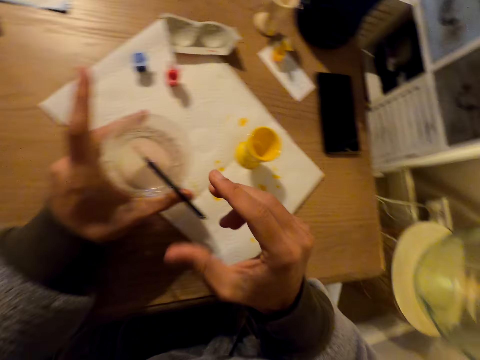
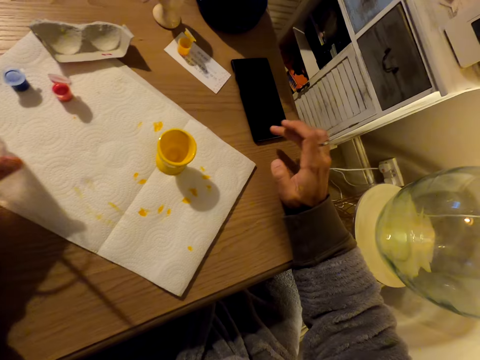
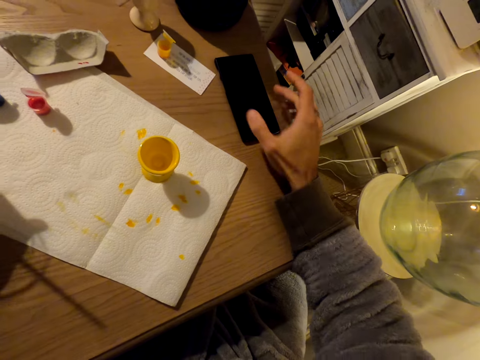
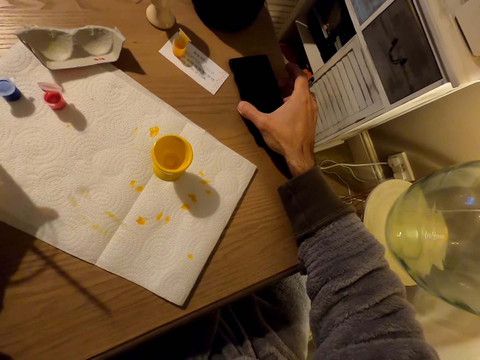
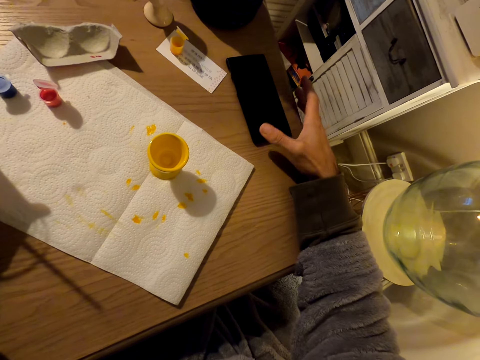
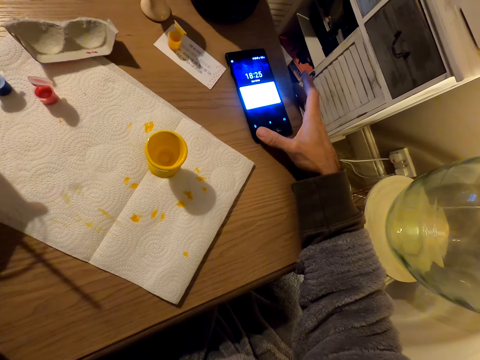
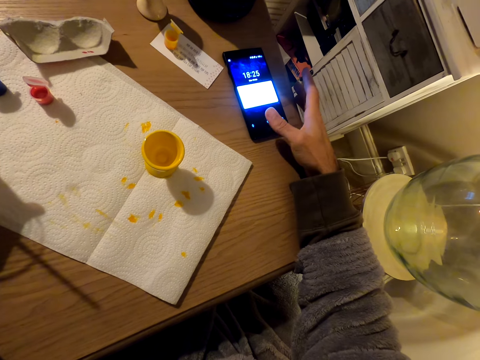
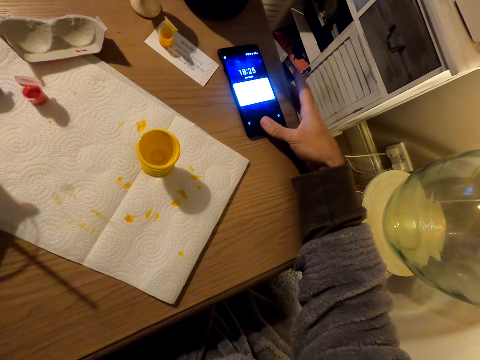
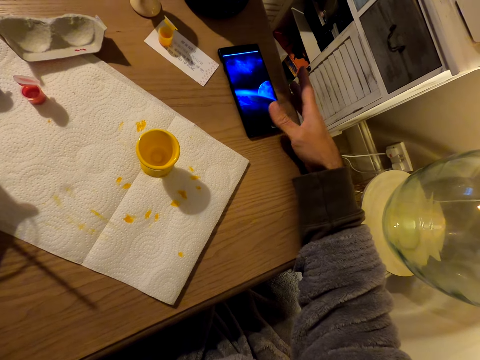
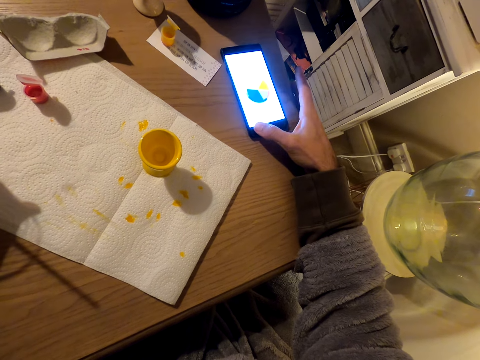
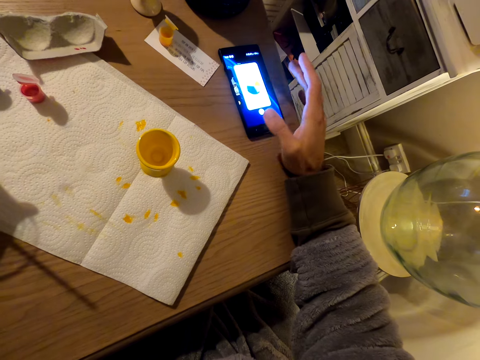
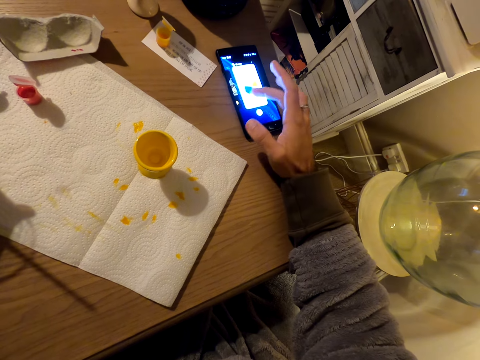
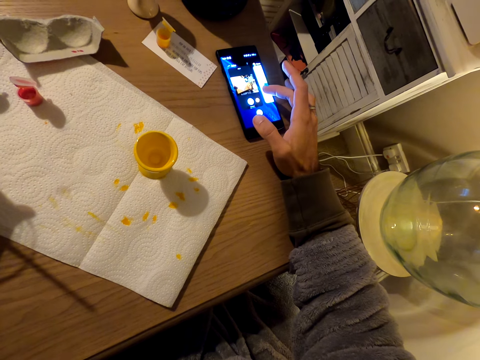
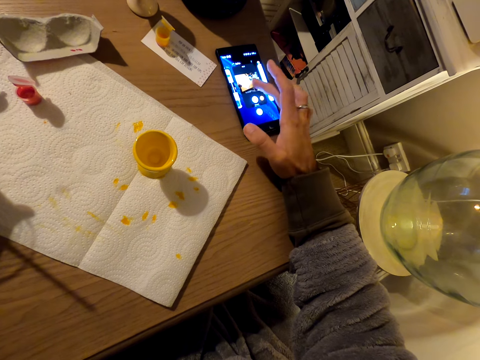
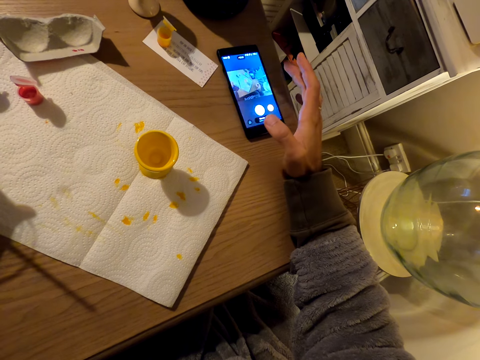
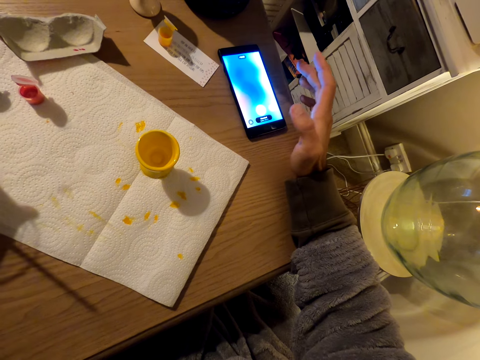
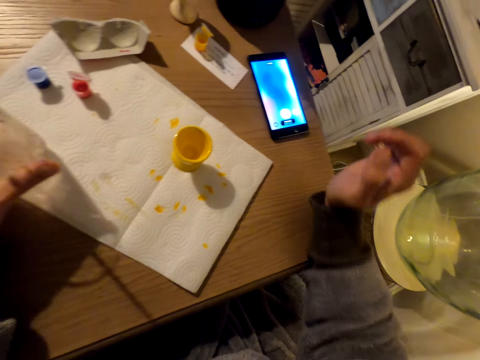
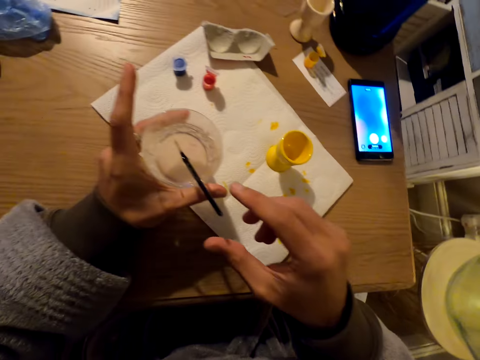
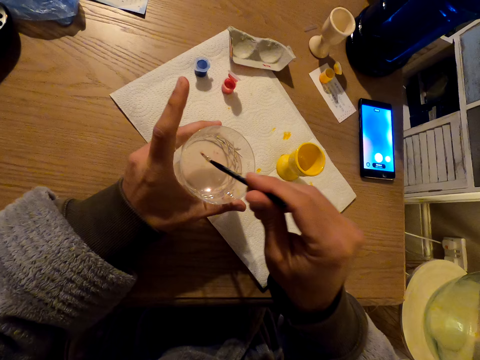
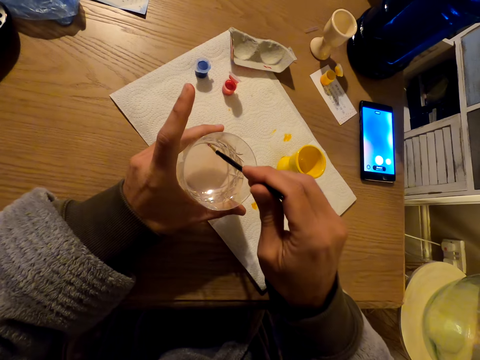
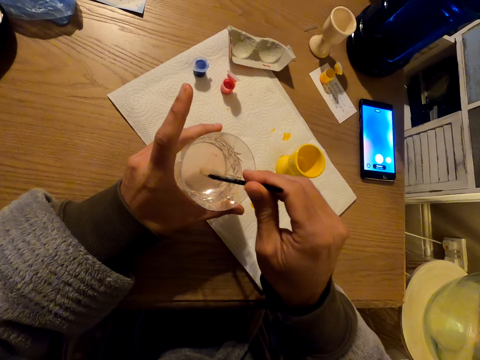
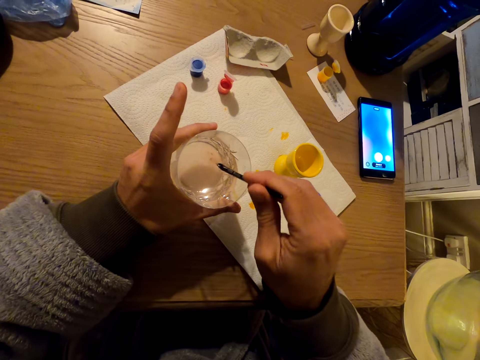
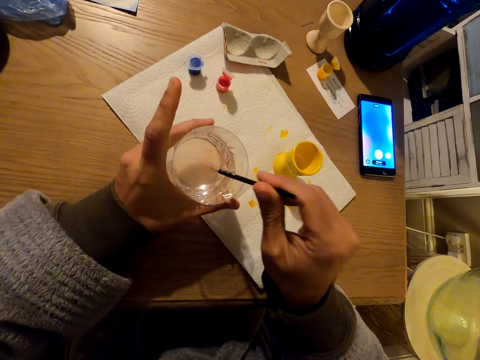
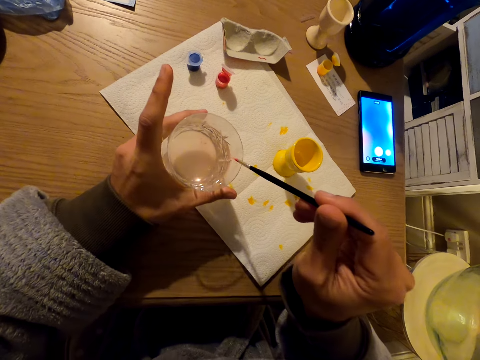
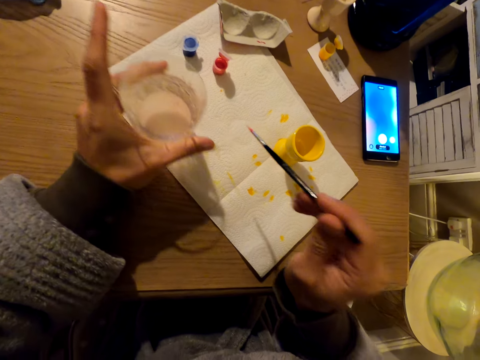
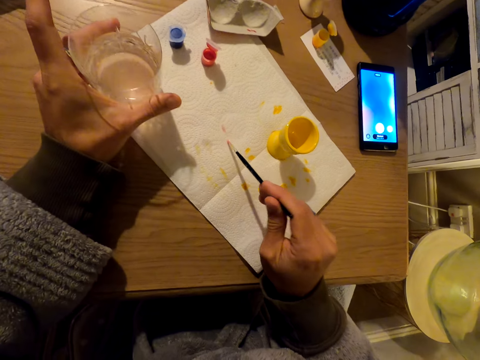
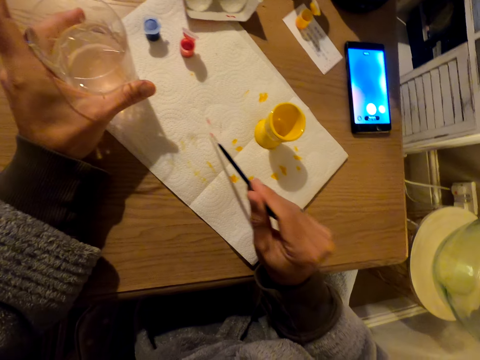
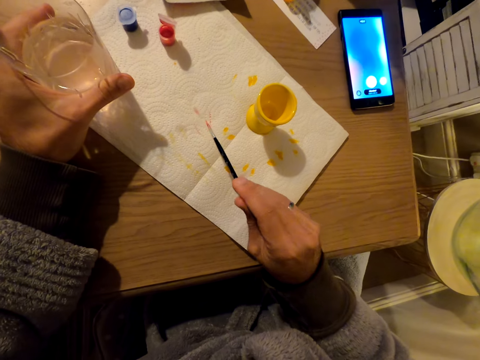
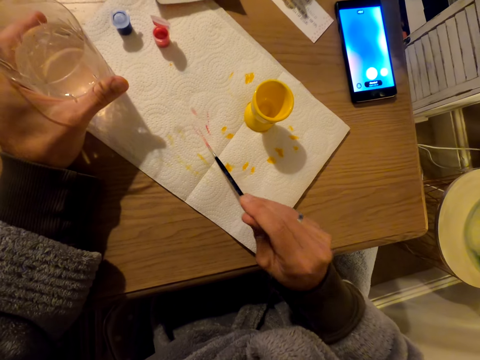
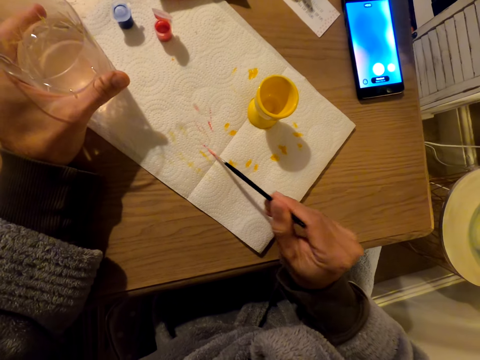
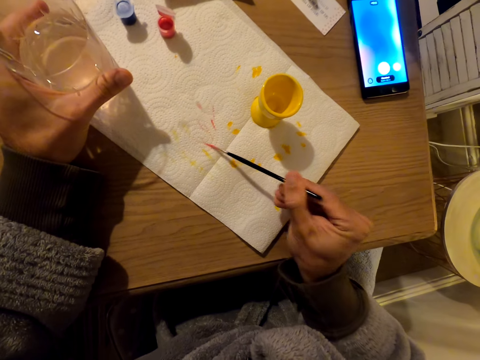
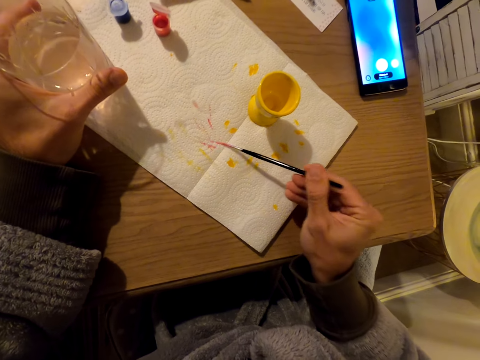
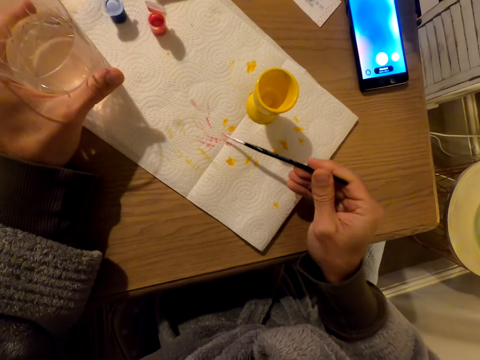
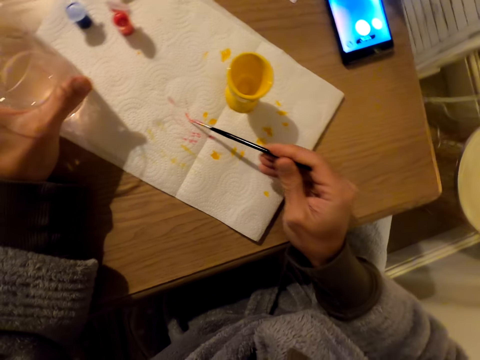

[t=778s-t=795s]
The camera wearer operates the phone and scrolls through the phone. They dip the paint brush in the glass of water. They wipe the brush on the paper towel. They tap the paint brush on the tissue paper.

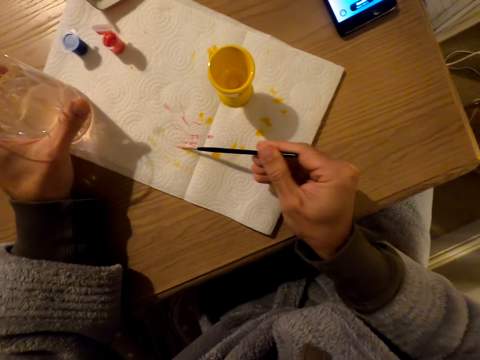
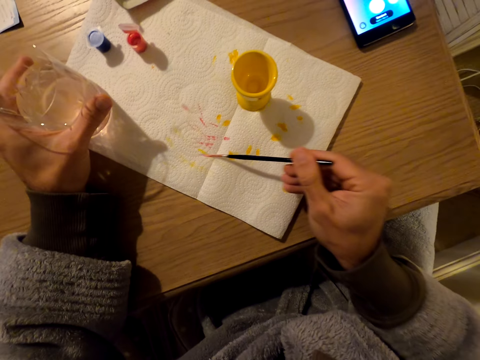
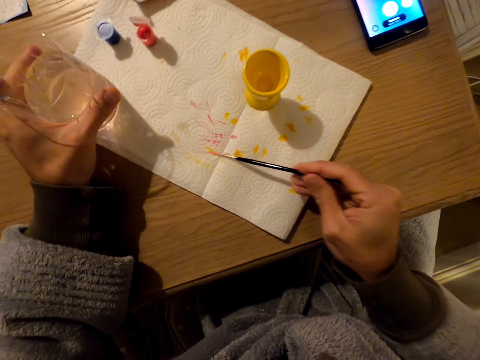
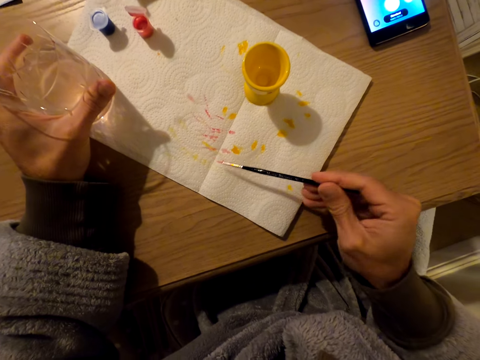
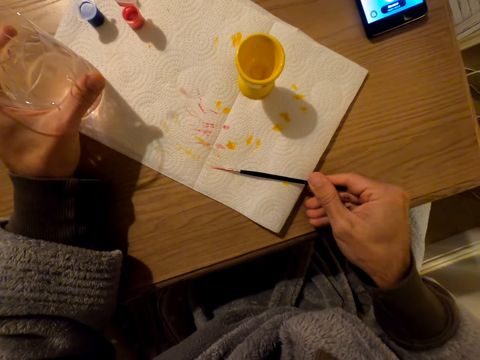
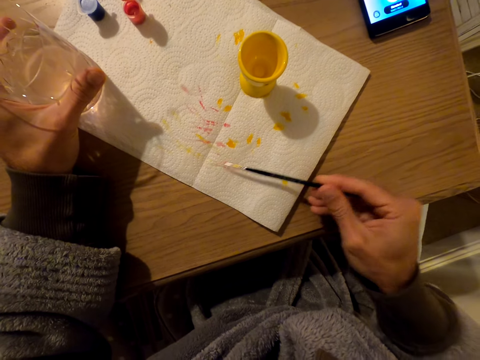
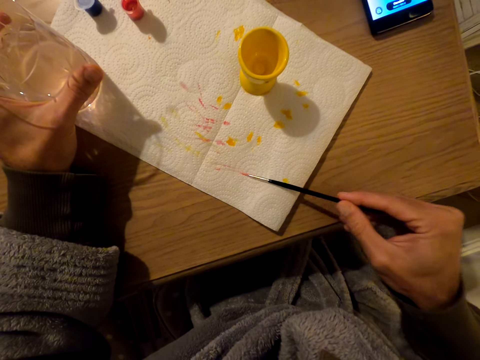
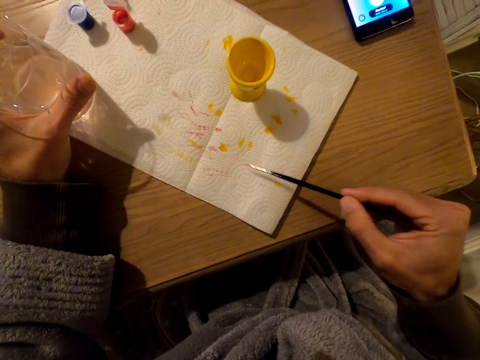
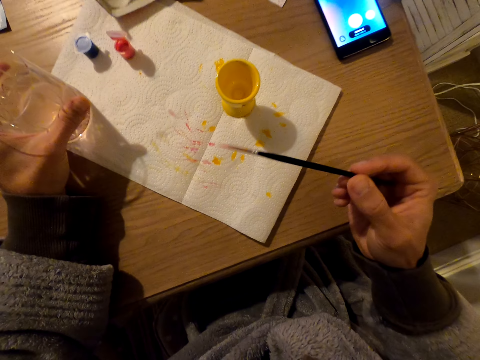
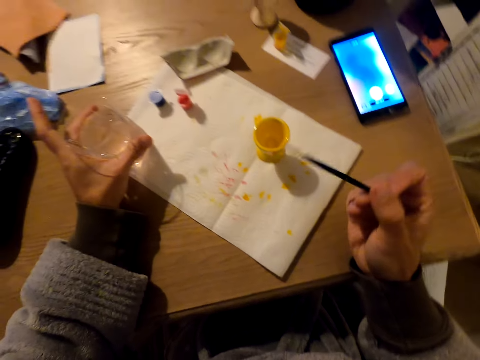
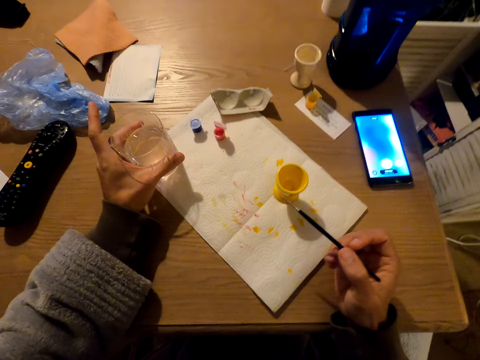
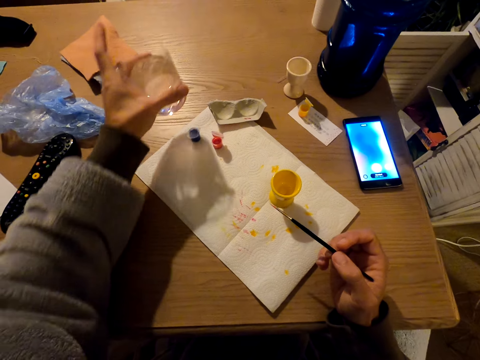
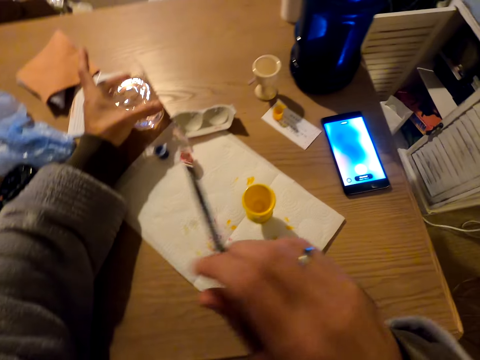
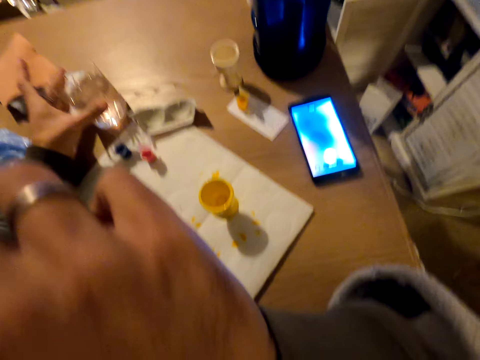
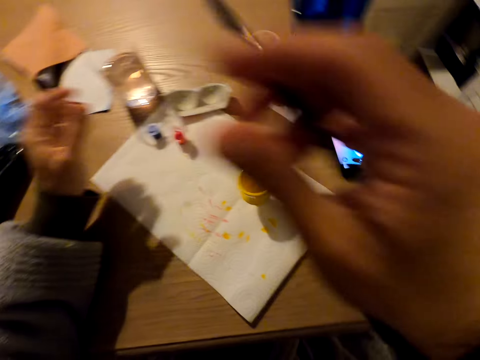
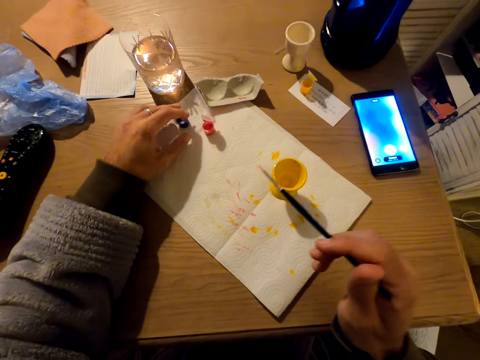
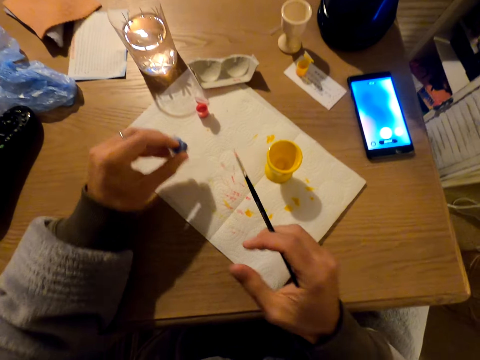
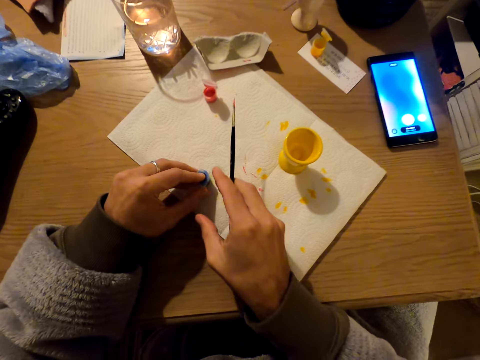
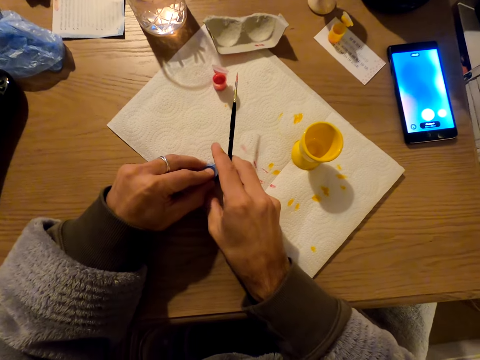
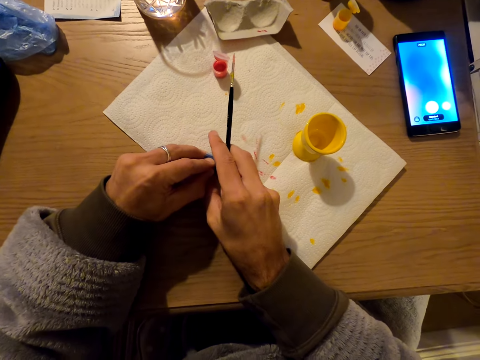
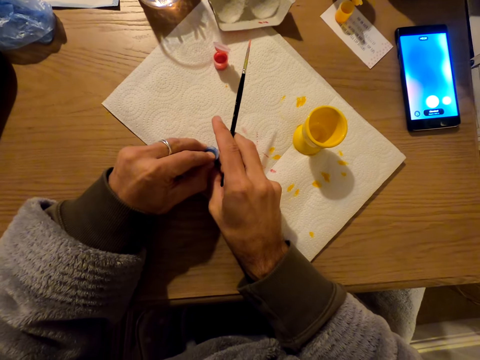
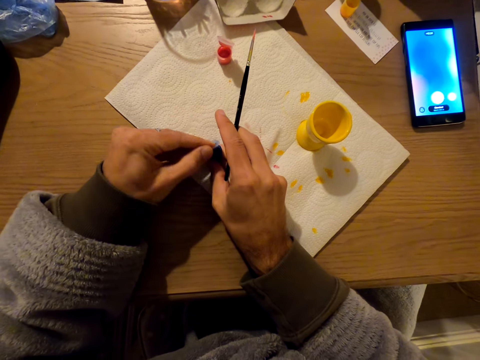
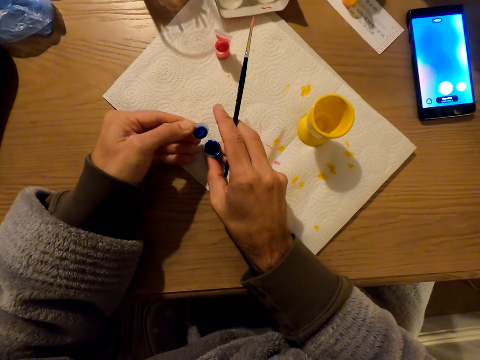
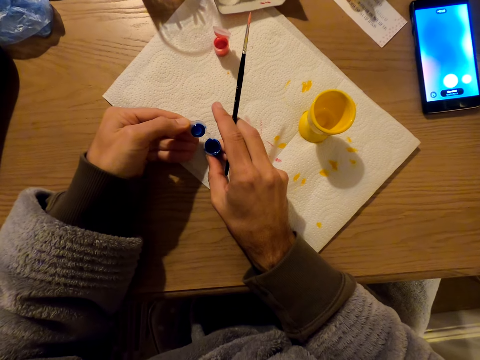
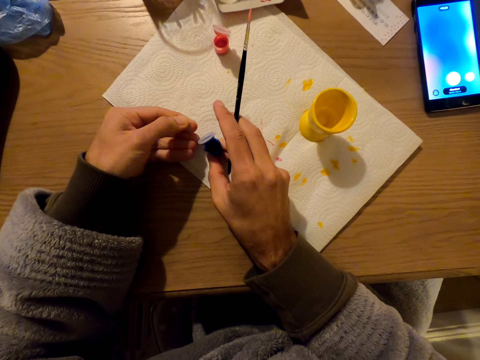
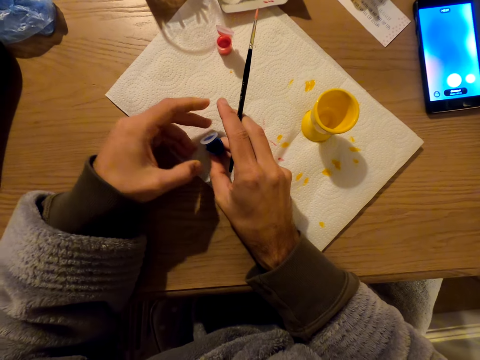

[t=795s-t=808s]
The camera wearer grabs the blue paint. They open the blue paint container.
